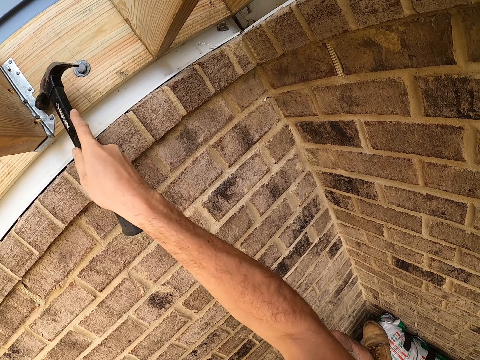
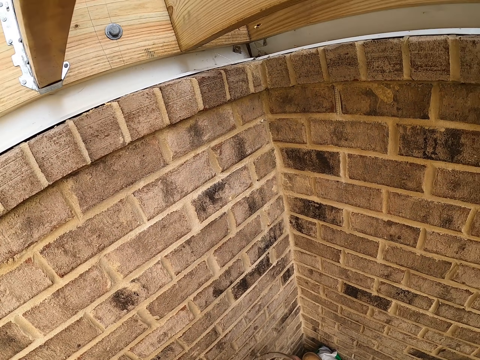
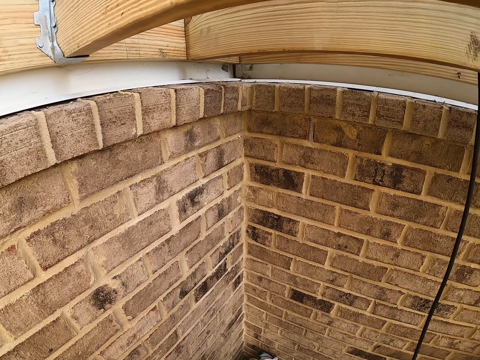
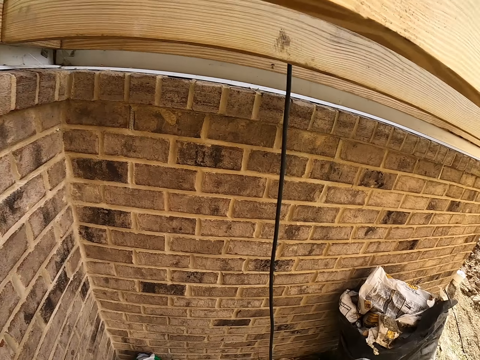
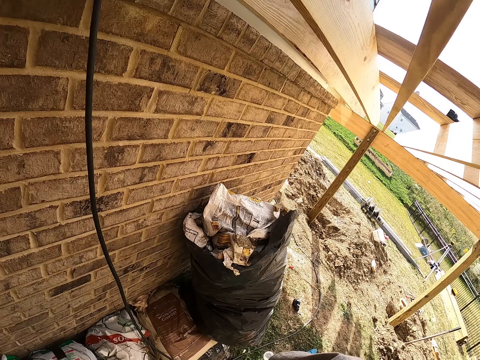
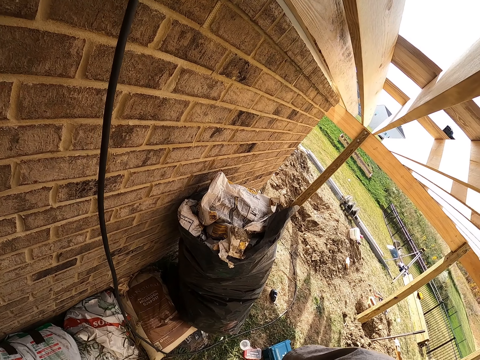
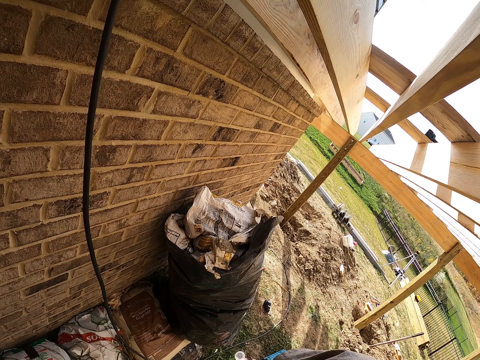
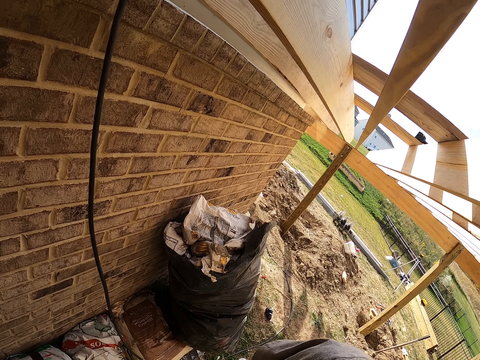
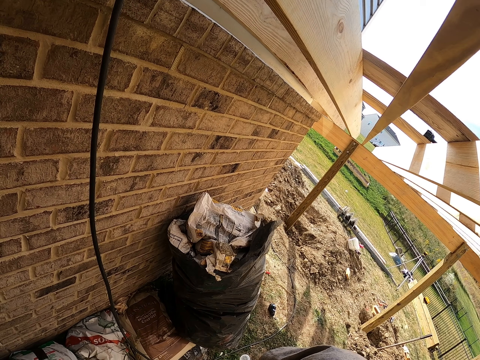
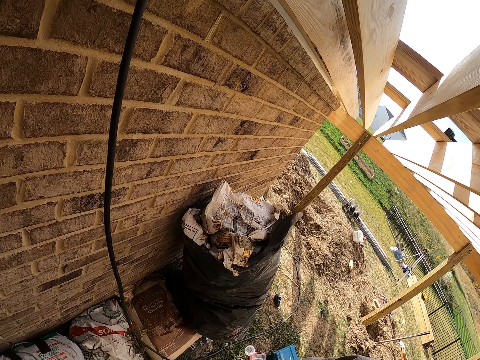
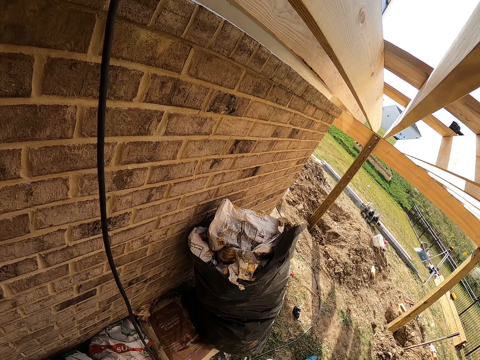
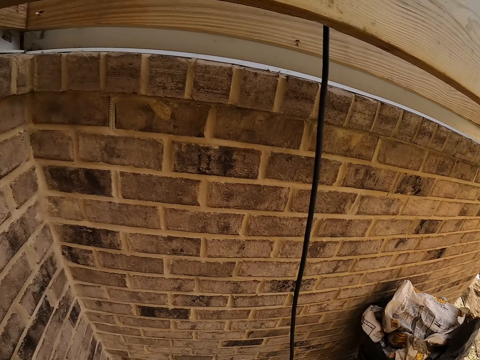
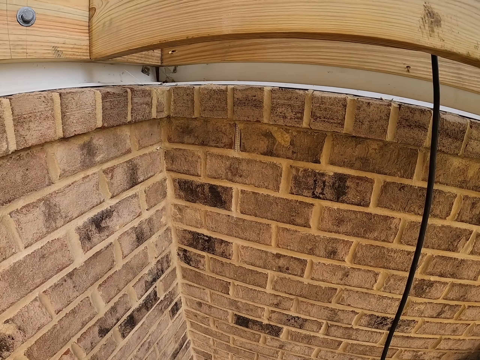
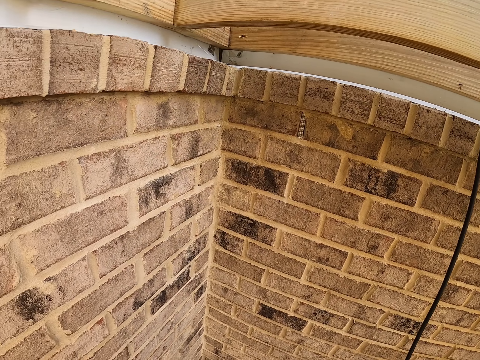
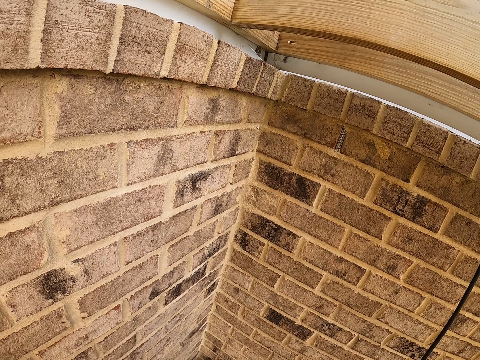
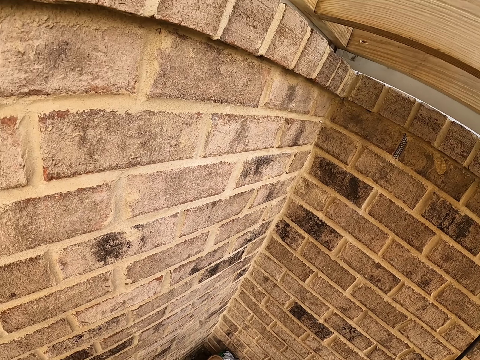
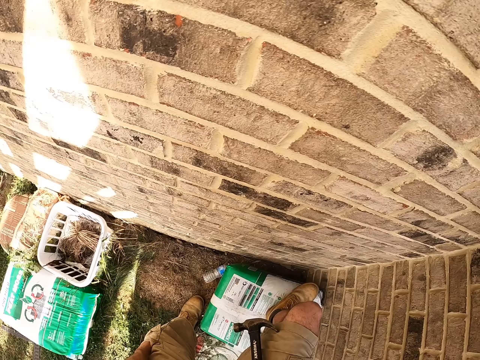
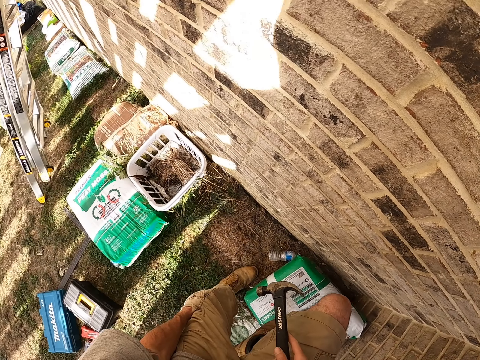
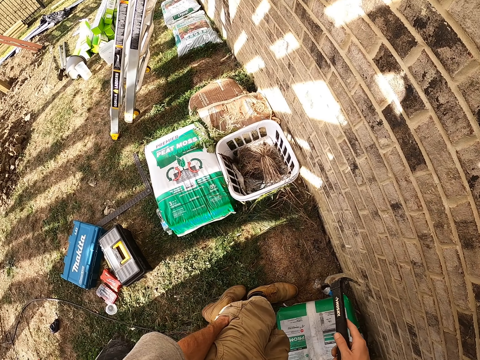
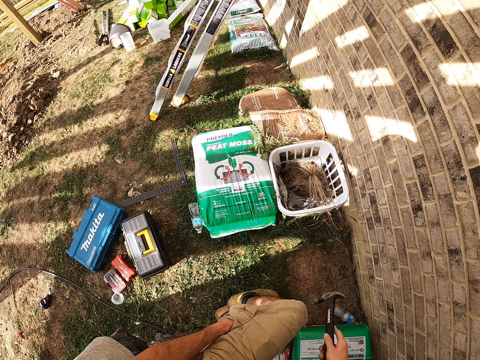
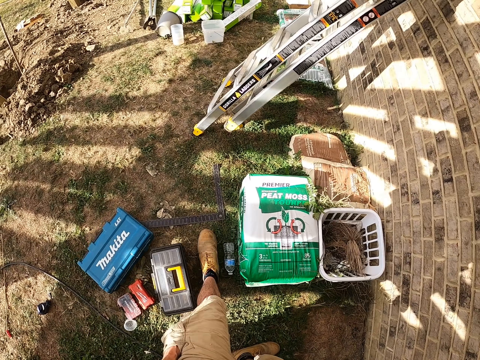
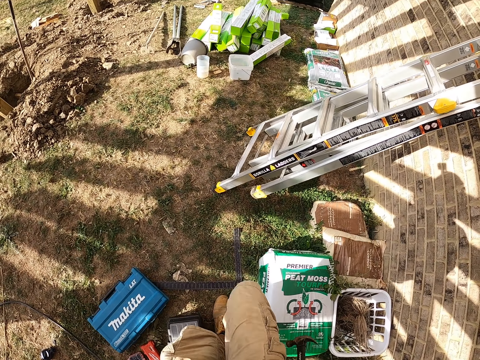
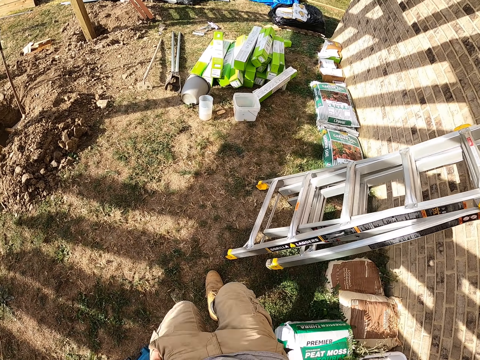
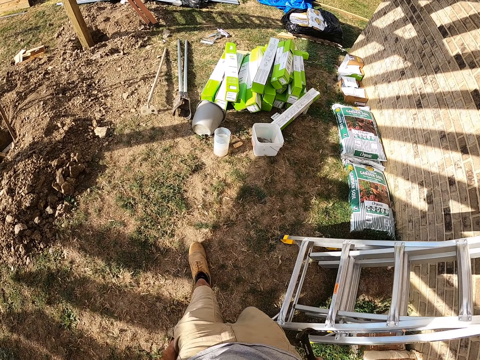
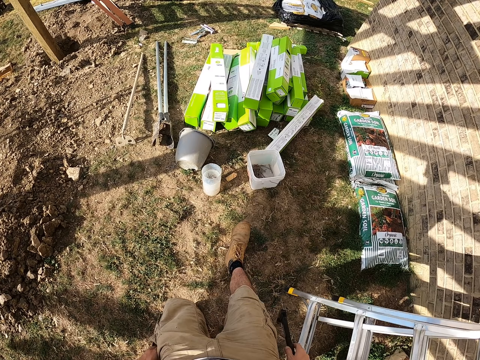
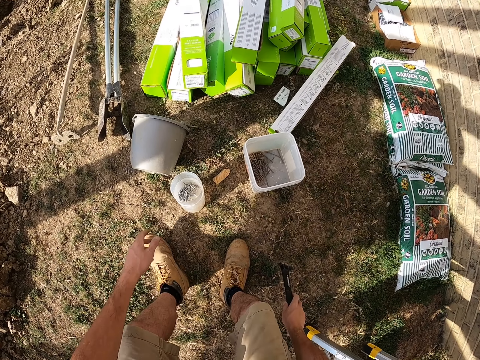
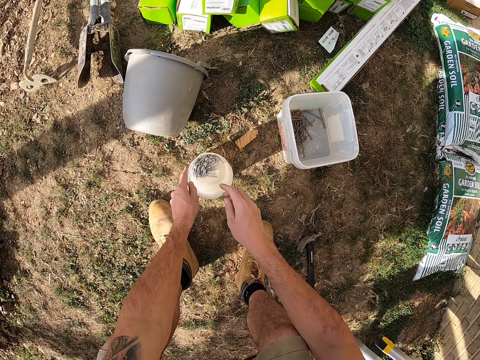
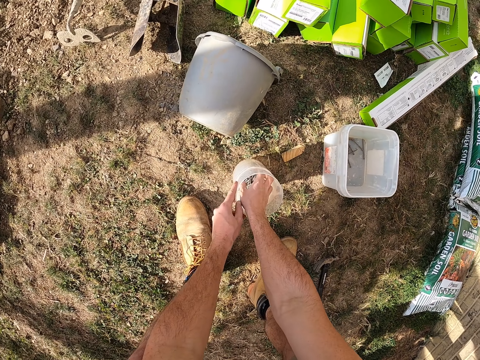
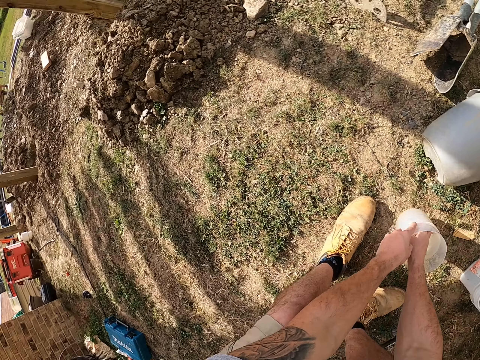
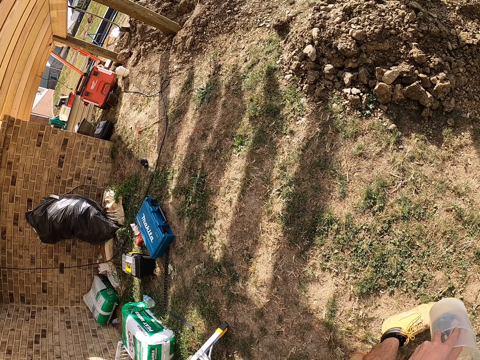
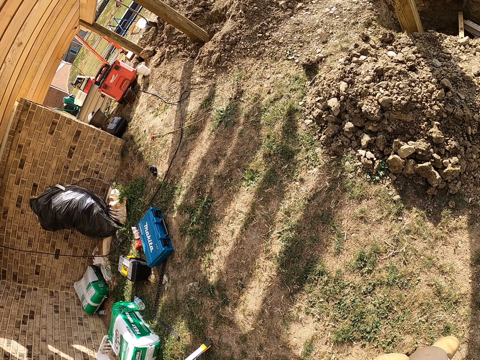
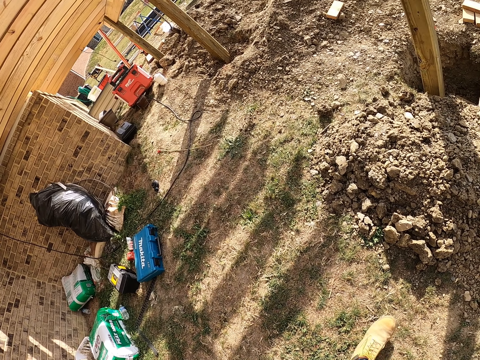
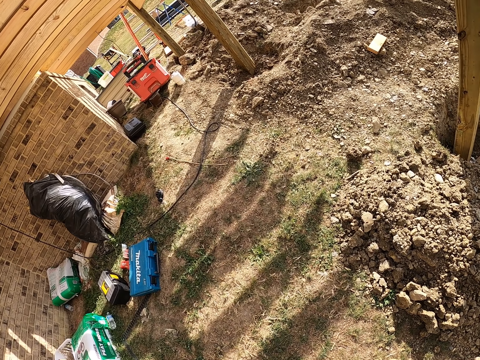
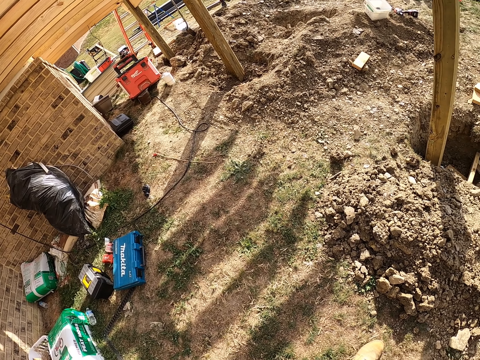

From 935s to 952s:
The camera wearer looks around. They insert a hand into the pocket, carry the hammer and walk around. They remove the hand from the pocket and bend down. They hold a container, touch the container, pick up the nails and look around.

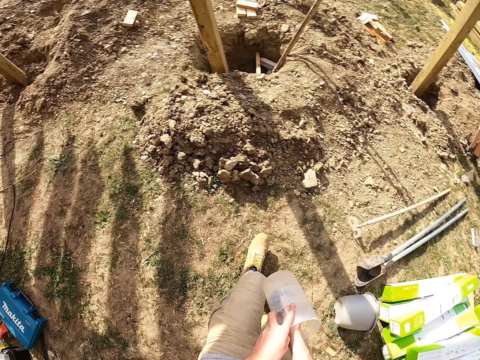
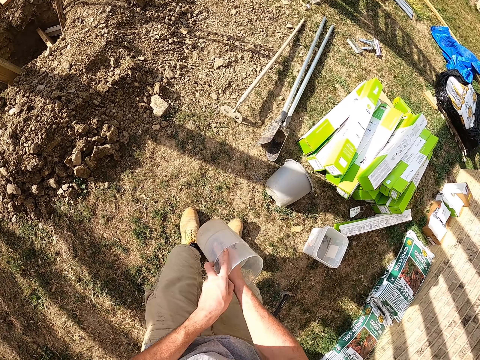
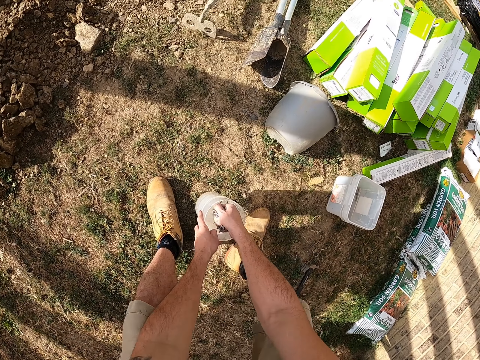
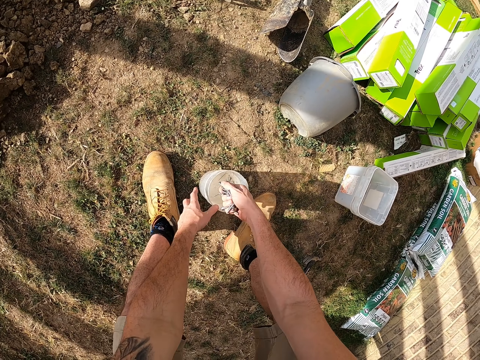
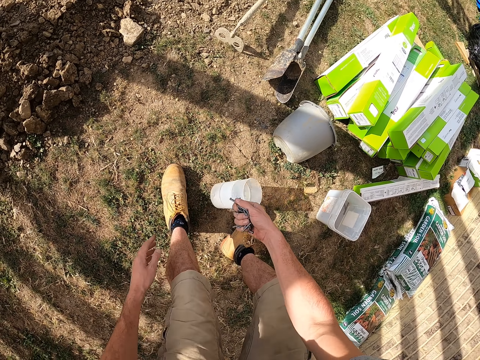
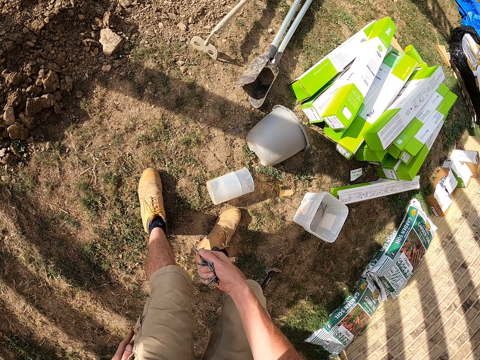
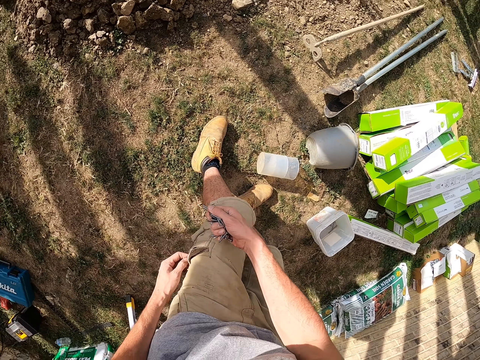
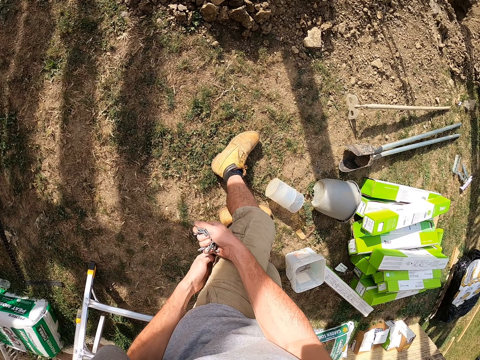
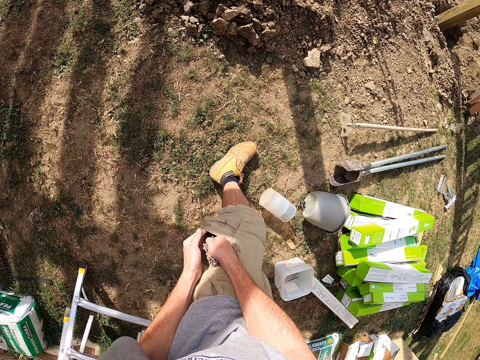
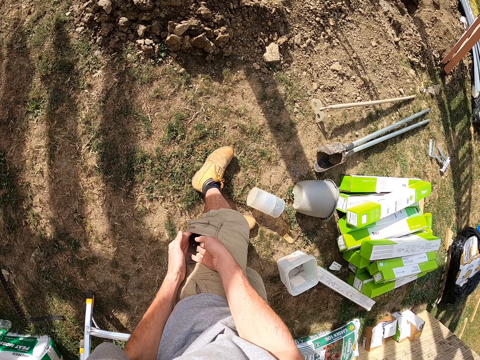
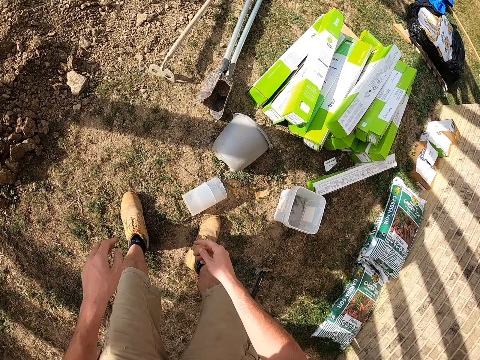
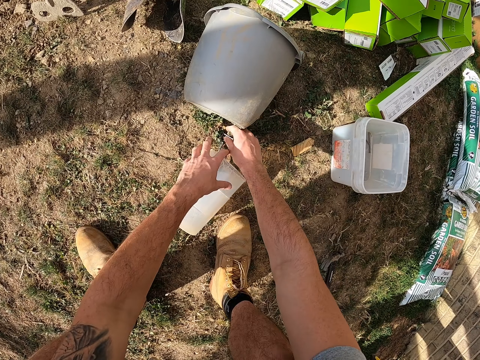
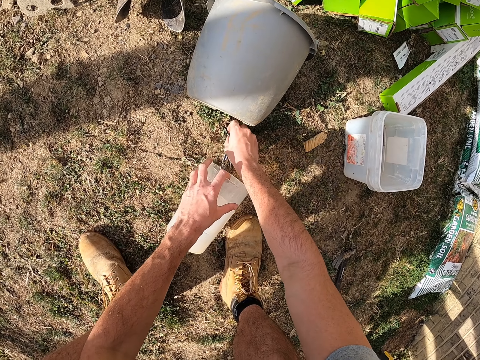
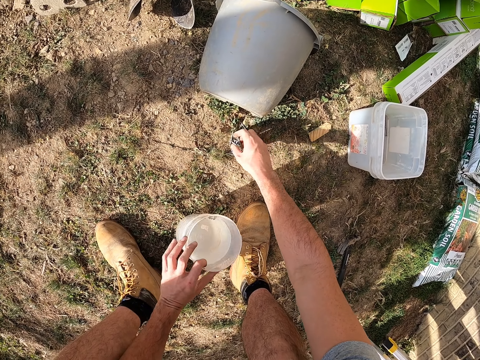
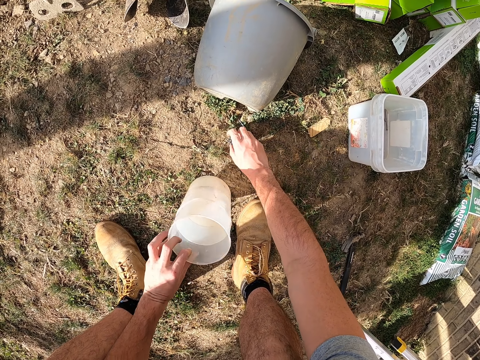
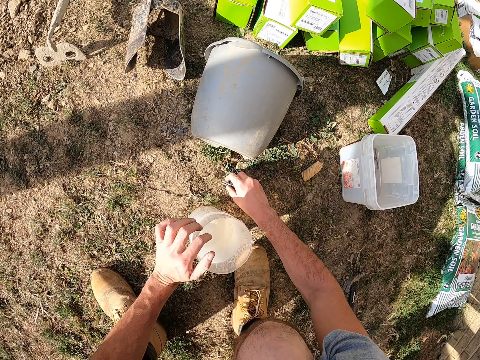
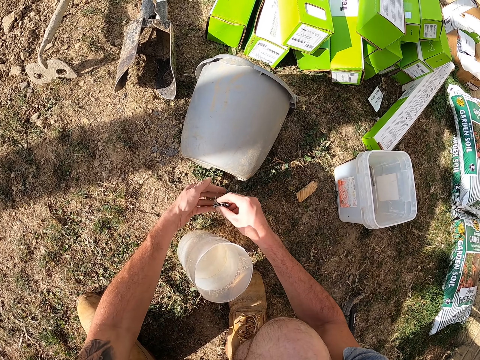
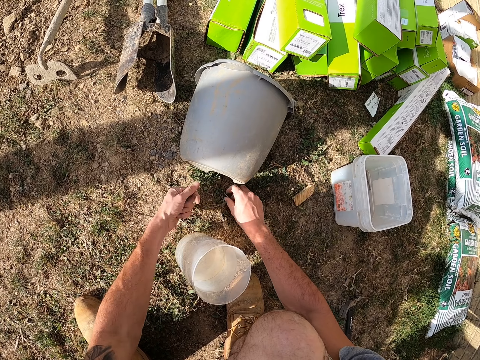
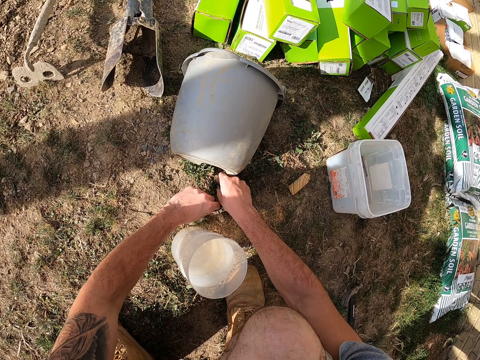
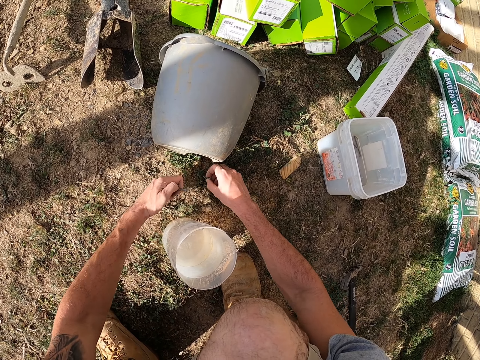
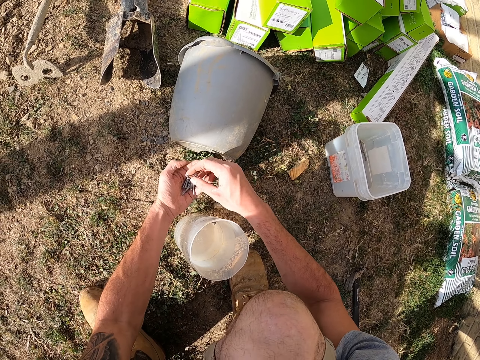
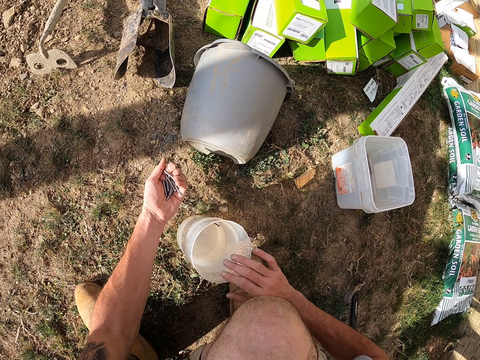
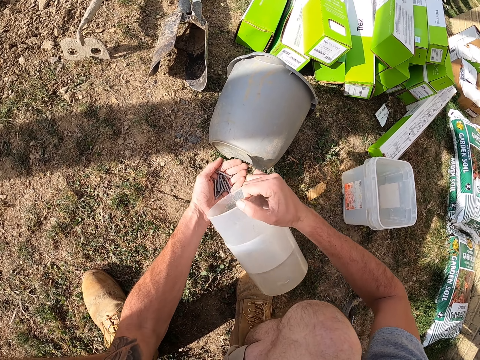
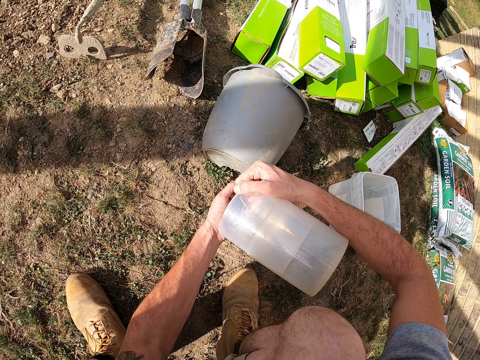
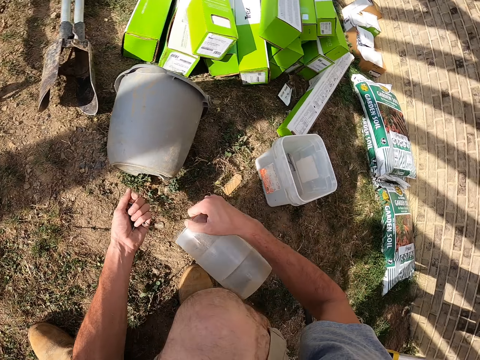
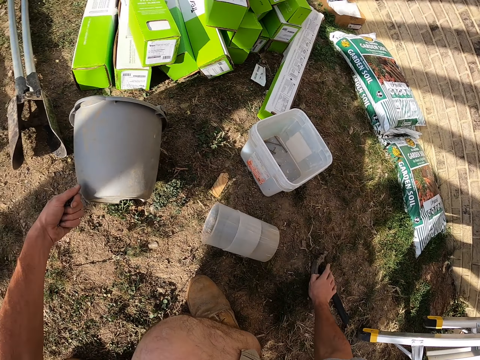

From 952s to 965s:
The camera wearer scoops nails from the container with the right hand. He stands up. He pours the nails in his left pocket. He uplifts the container and picks up the nails from the ground. He touches the container. He lifts up the container and pours the nails on the palm. He touches the container. He puts the container on the ground.
